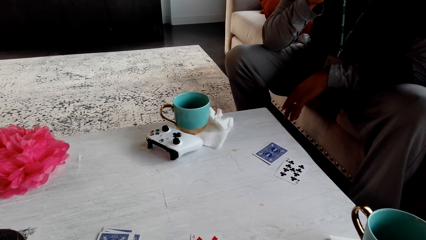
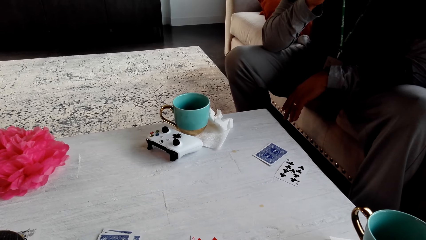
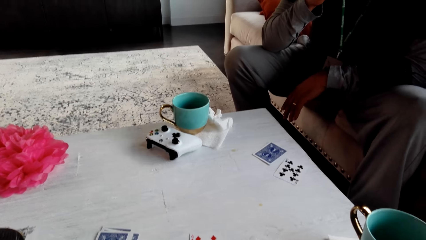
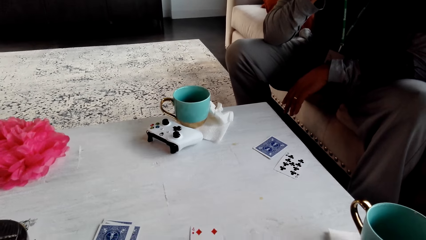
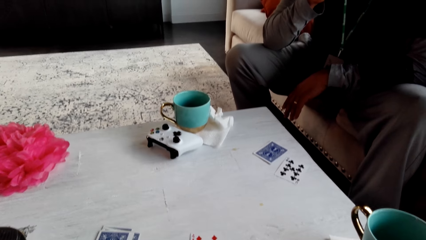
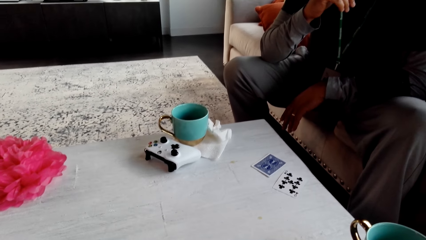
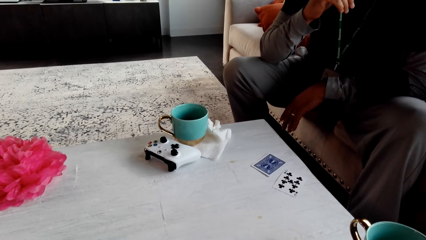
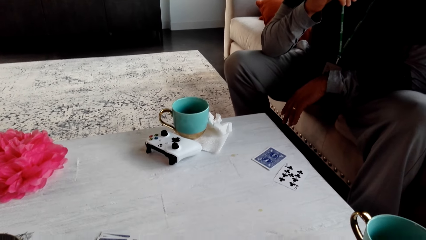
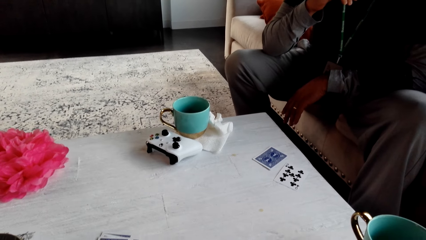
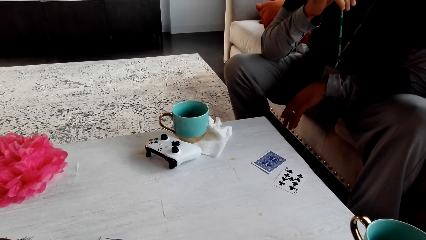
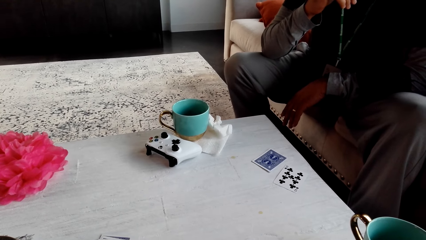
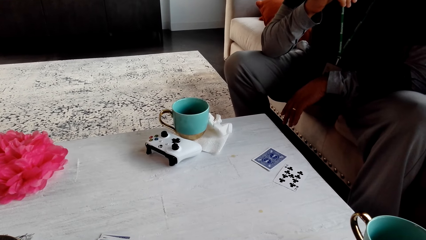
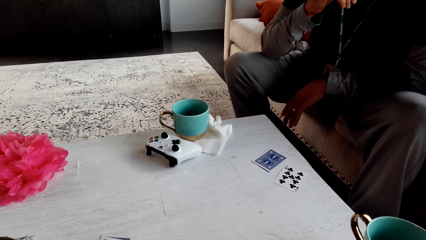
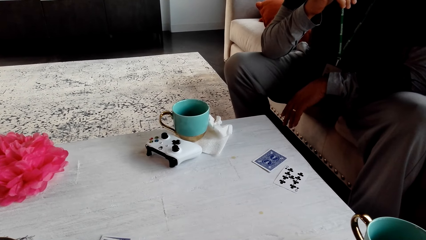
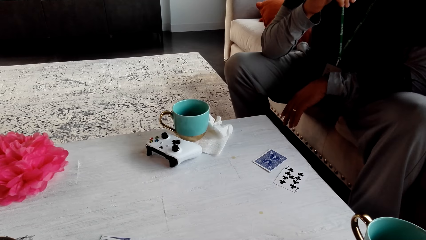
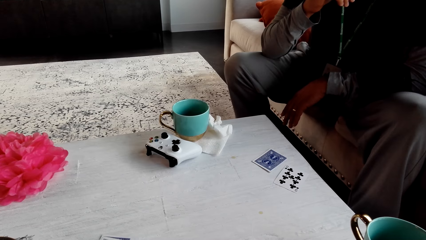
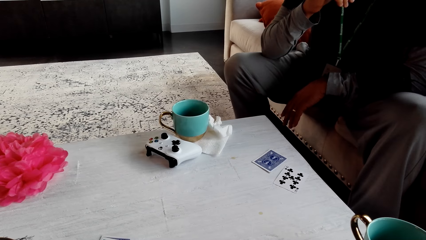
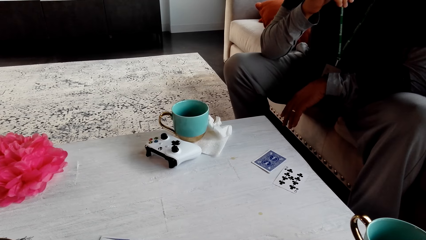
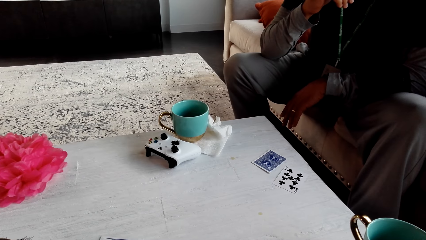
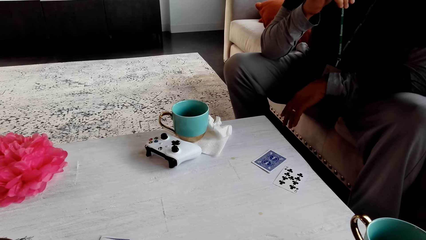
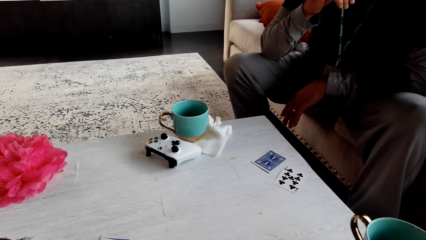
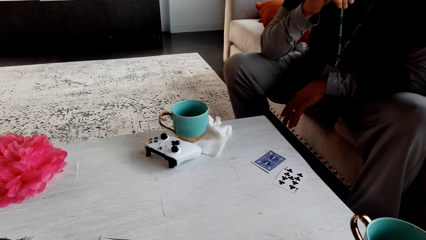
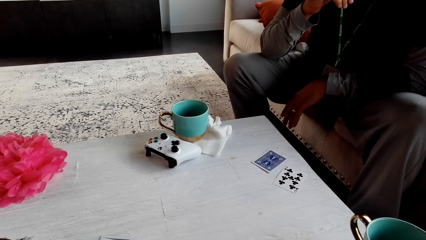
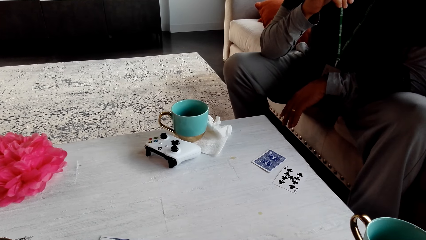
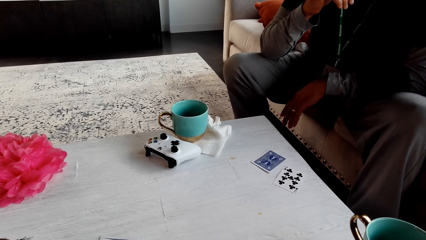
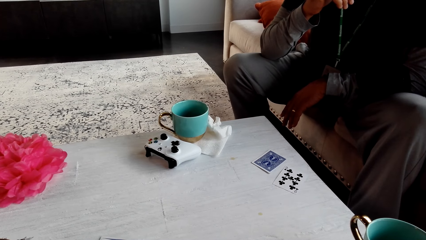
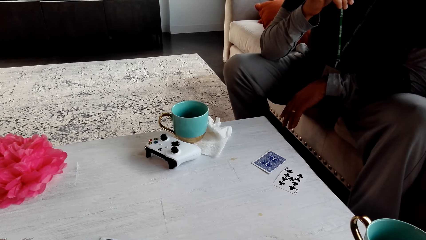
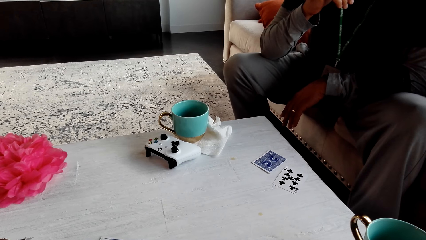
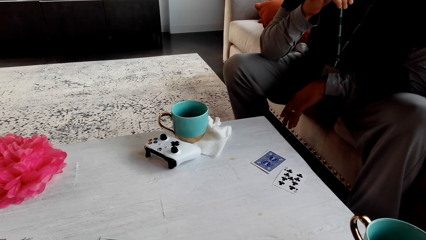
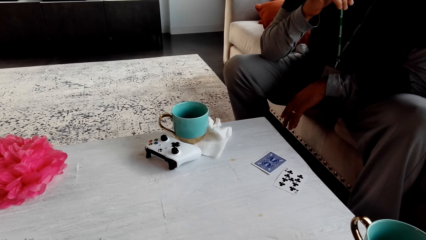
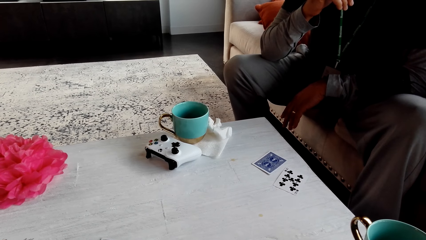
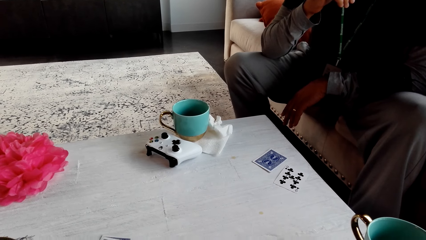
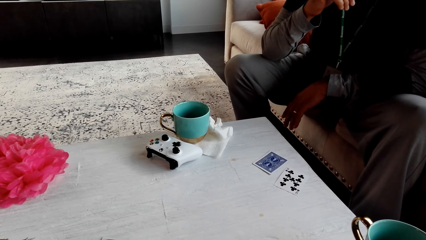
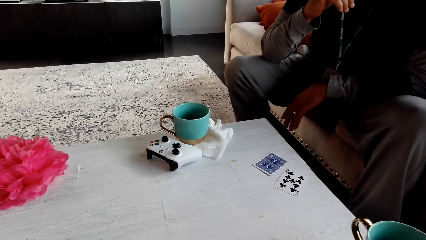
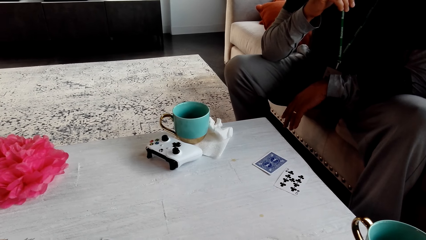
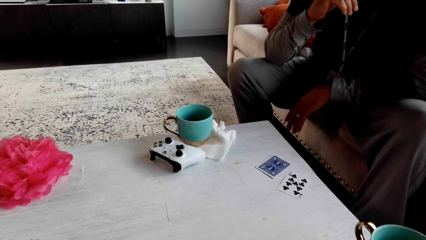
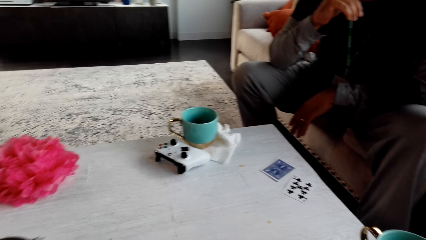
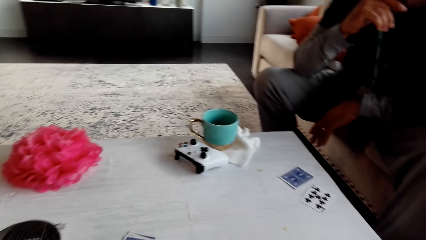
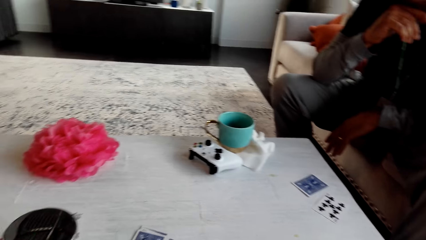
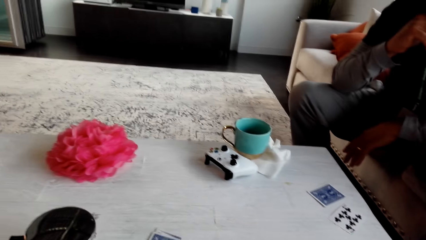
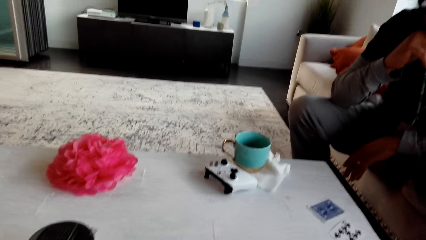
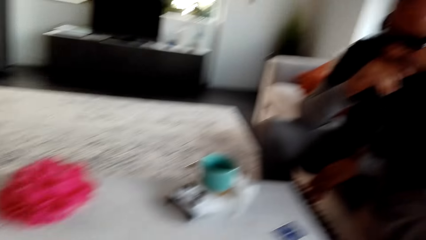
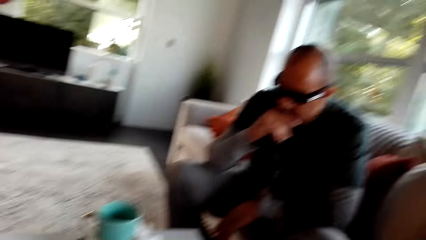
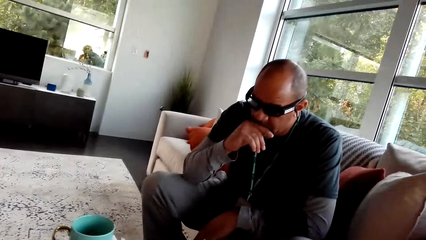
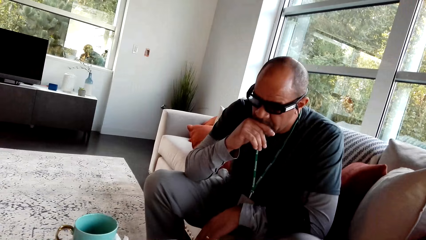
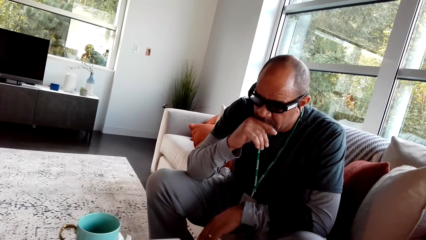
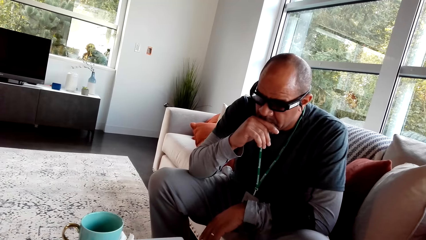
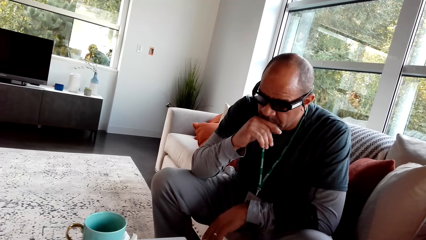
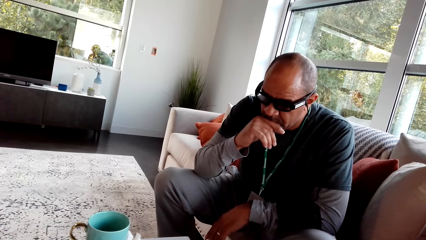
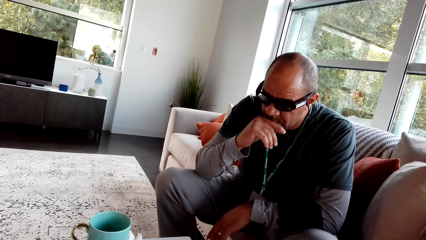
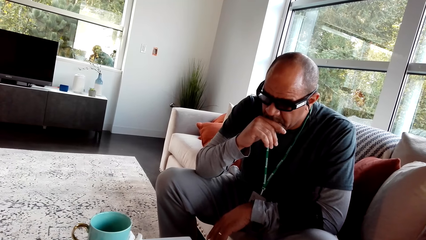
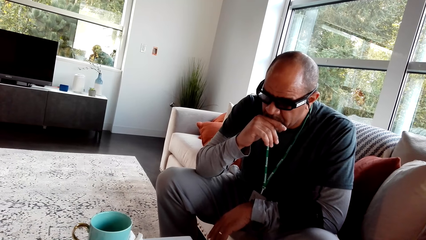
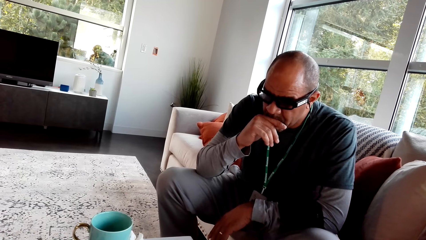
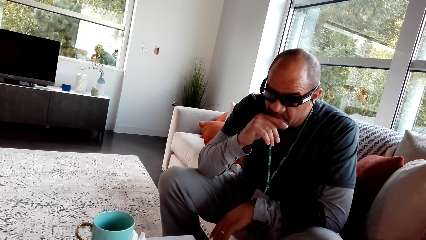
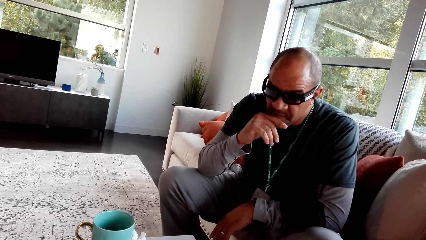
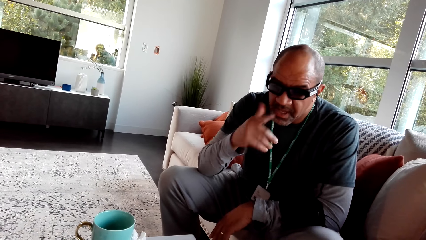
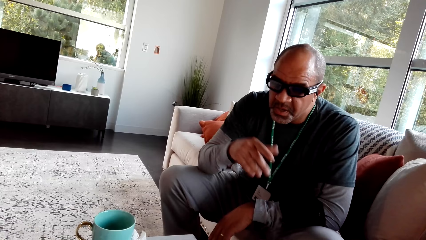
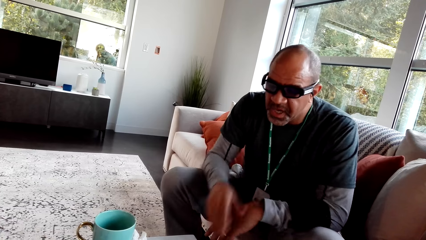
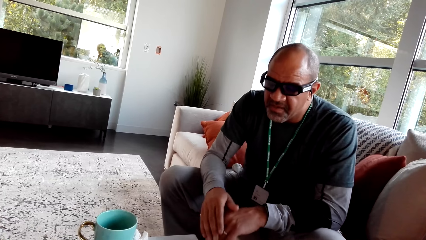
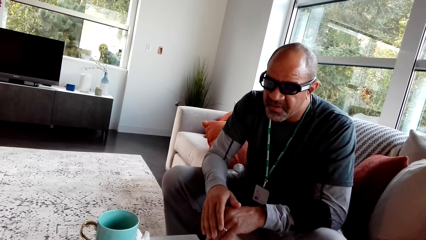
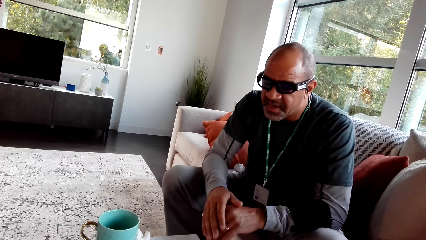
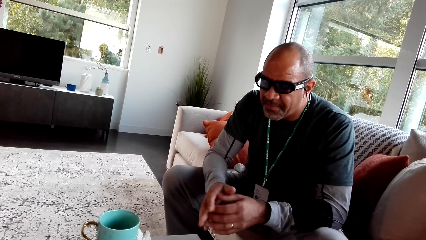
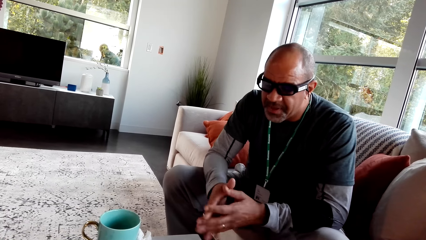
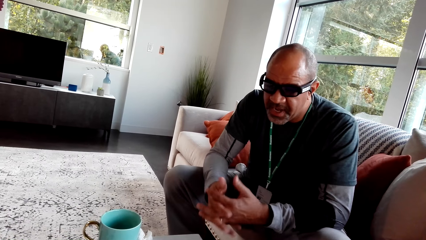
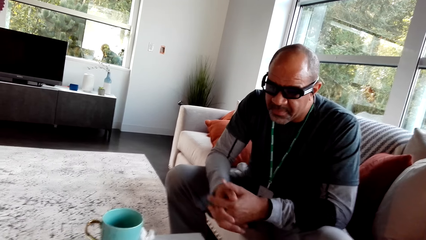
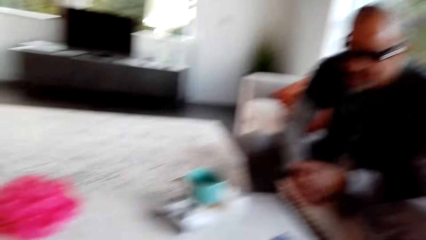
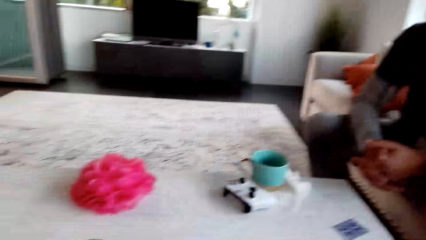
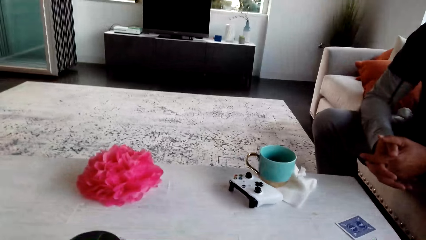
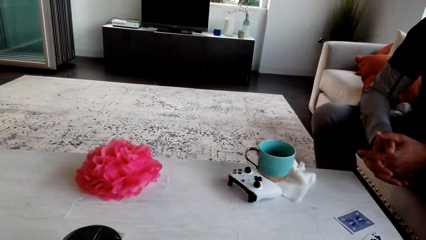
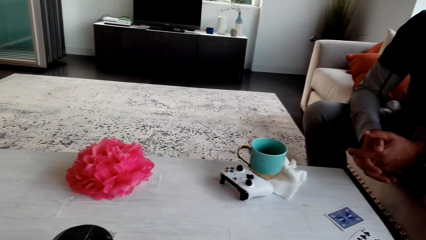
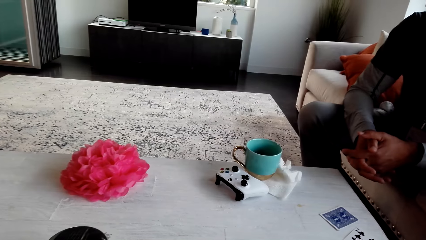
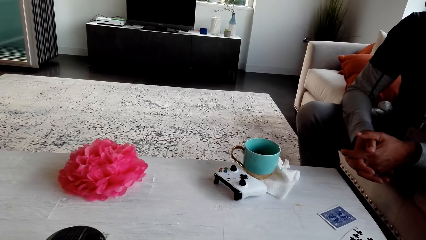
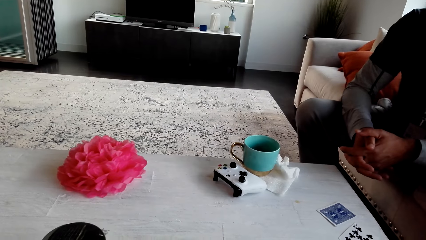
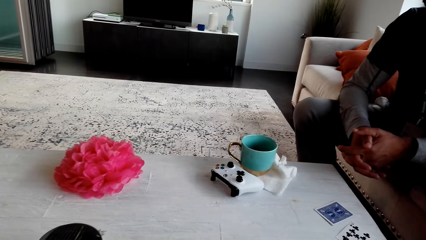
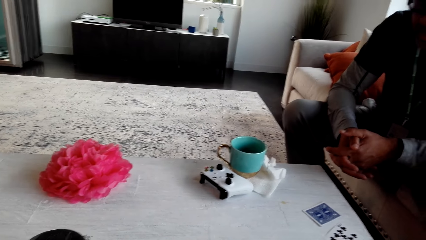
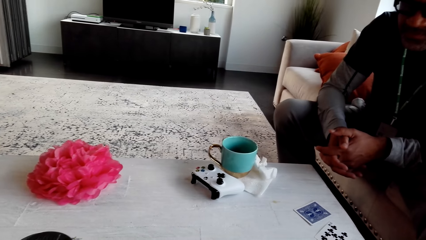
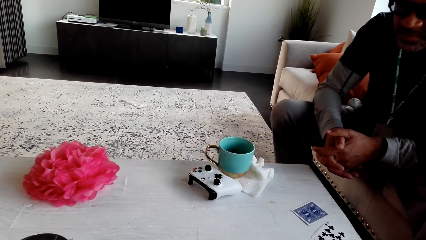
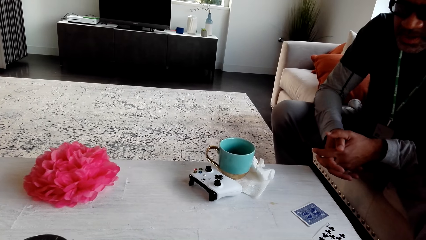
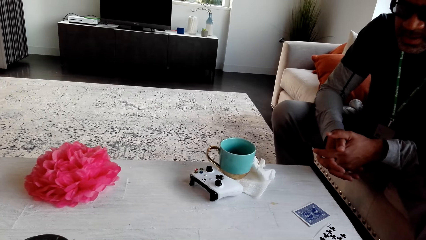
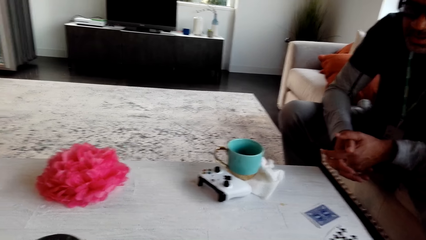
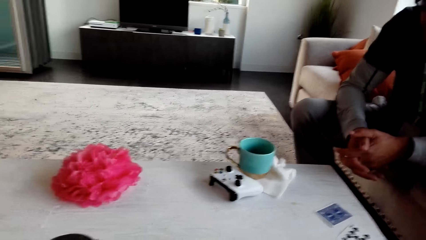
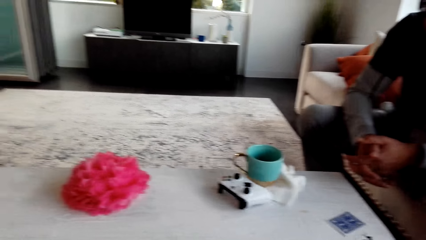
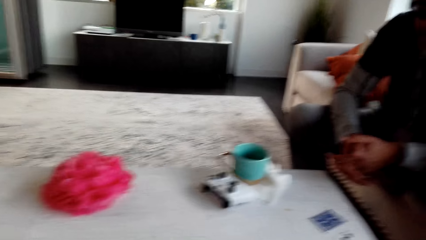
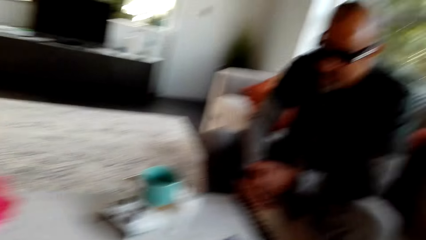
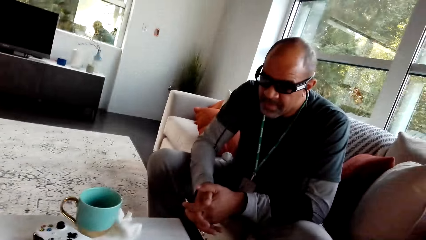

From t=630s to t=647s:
The camera wearer stares at a man. The man puts his hand down. The camera wearer stares at the table. They look around.
